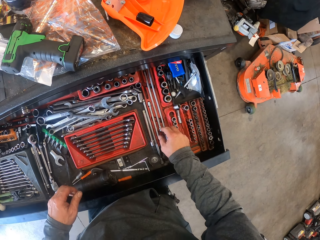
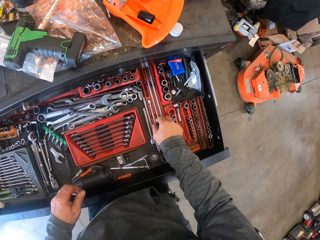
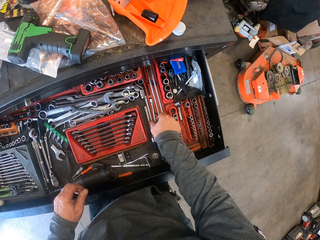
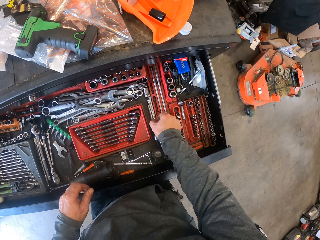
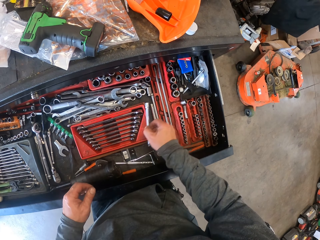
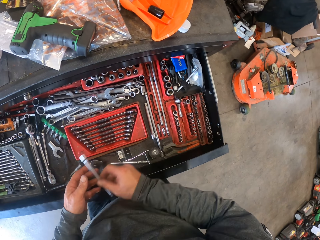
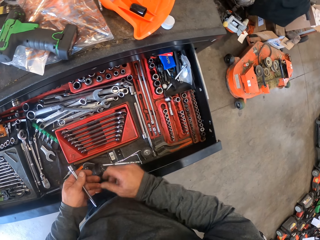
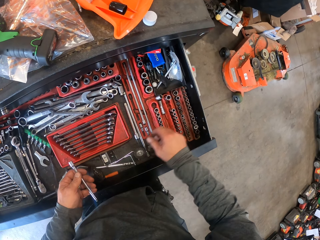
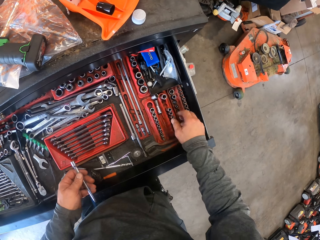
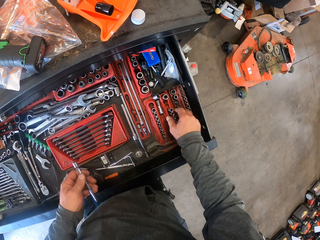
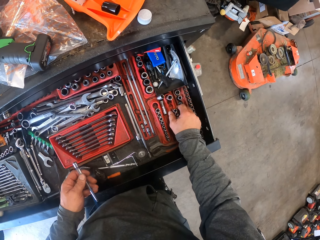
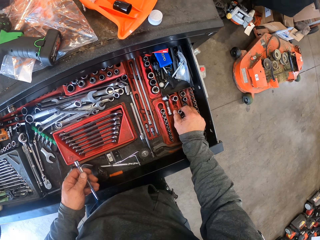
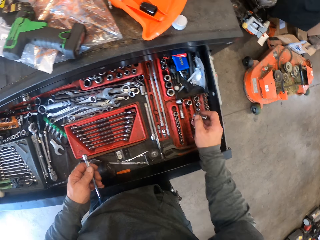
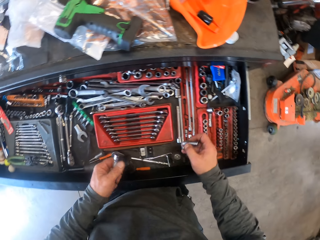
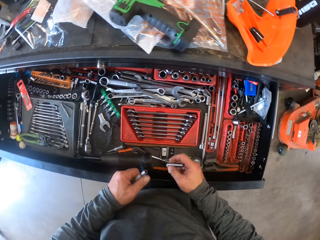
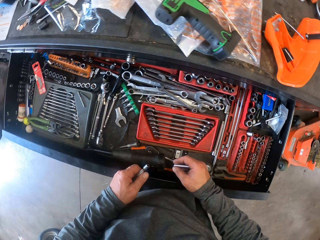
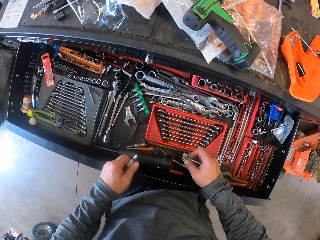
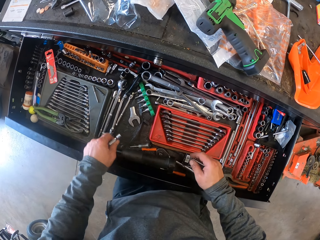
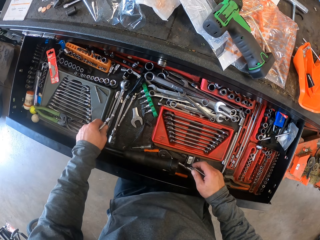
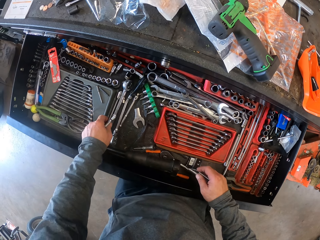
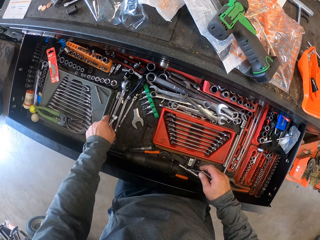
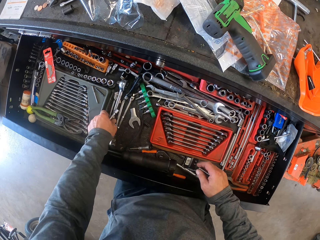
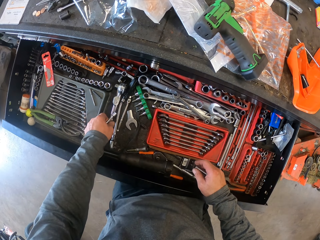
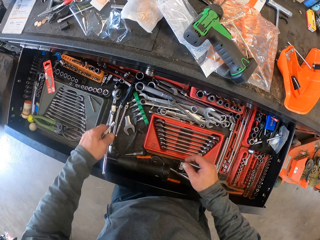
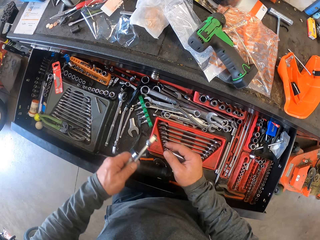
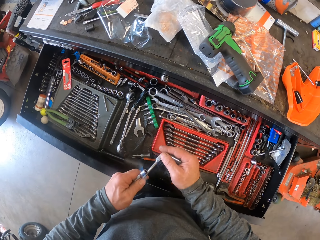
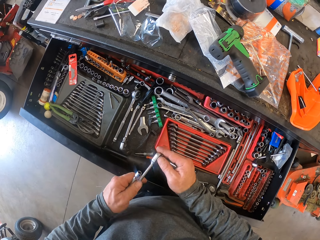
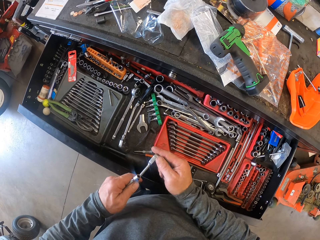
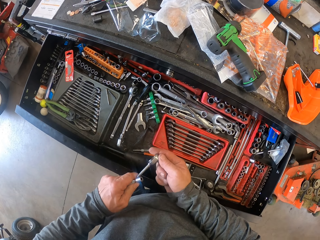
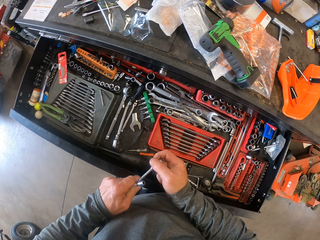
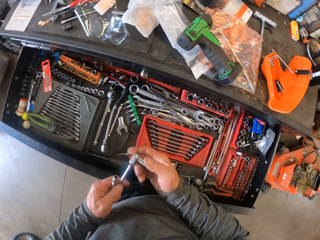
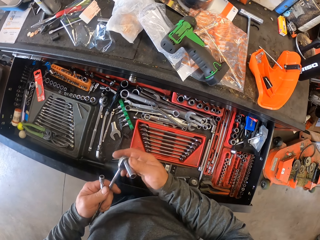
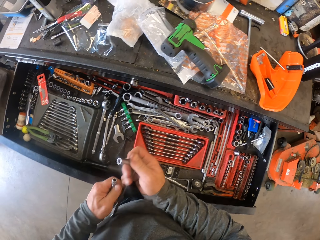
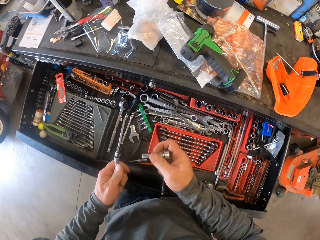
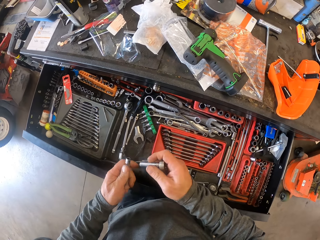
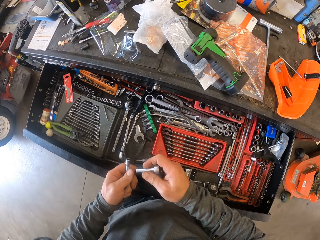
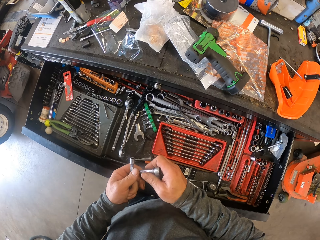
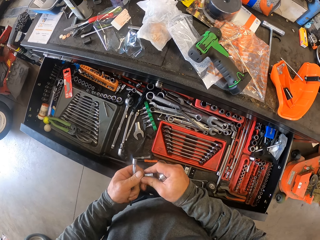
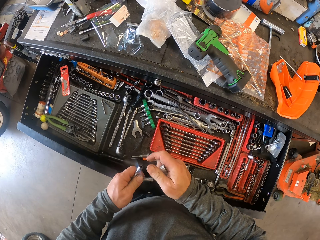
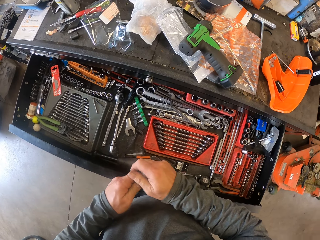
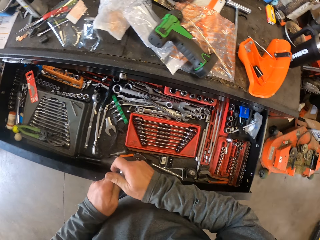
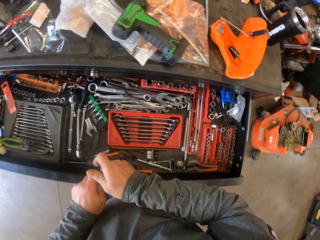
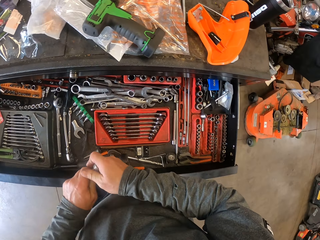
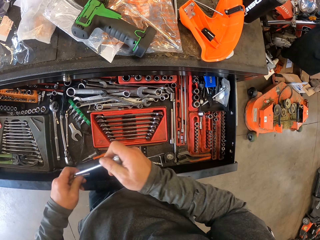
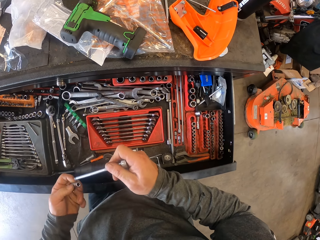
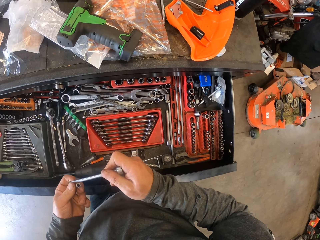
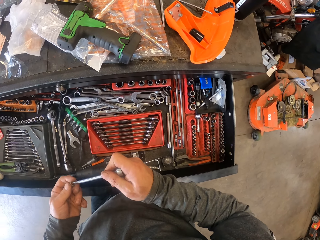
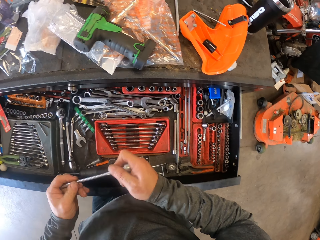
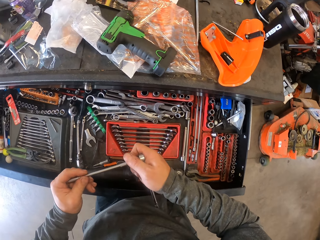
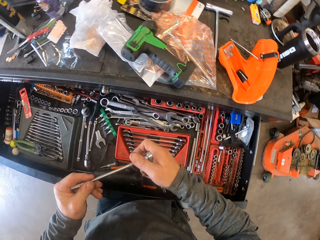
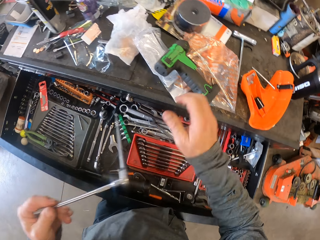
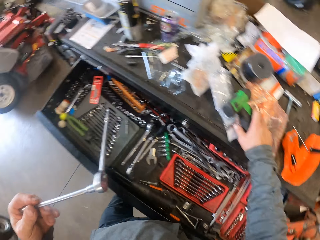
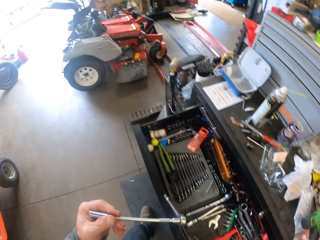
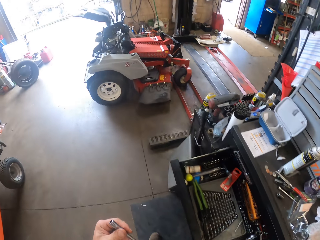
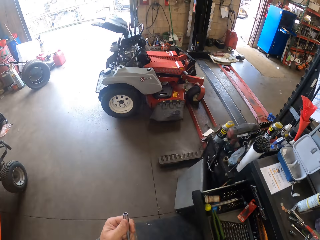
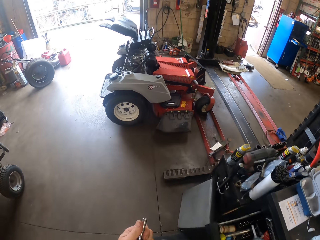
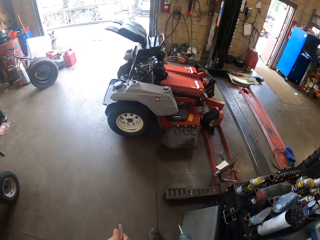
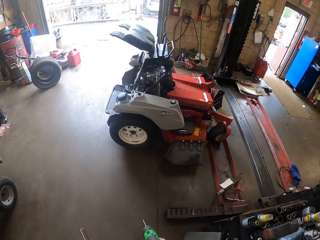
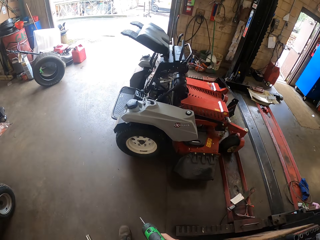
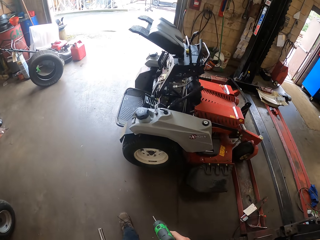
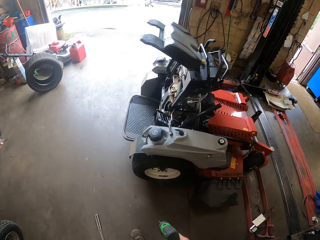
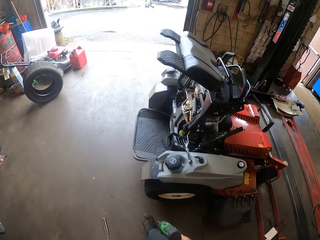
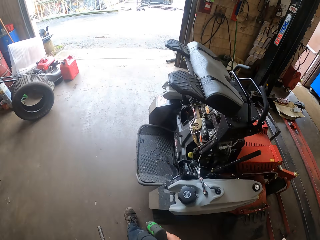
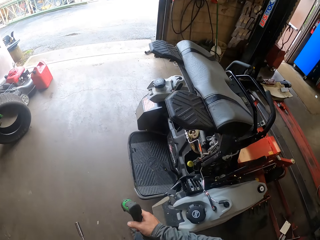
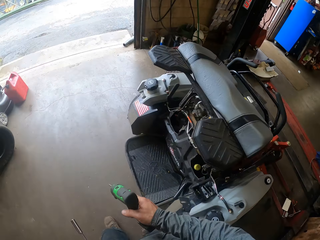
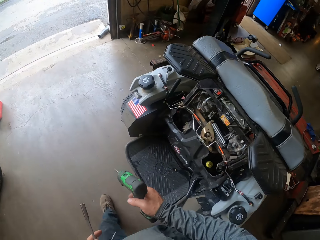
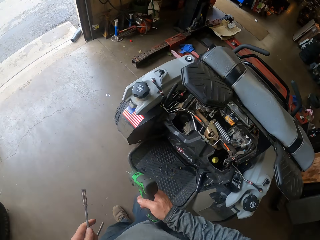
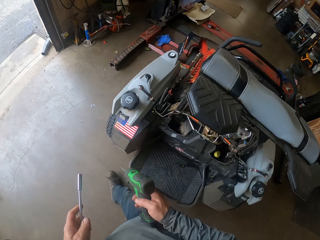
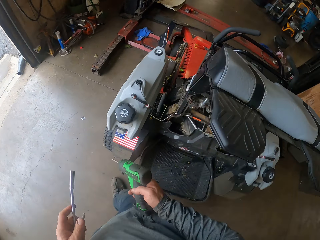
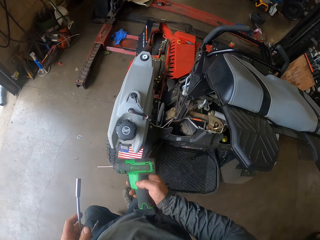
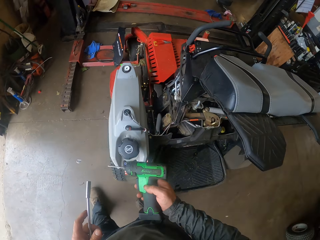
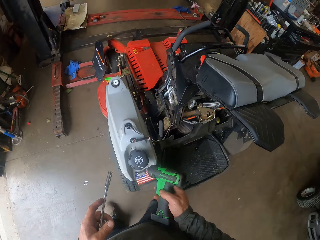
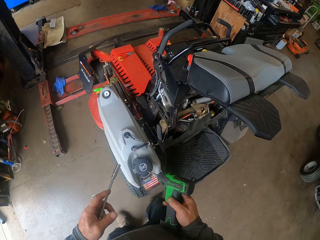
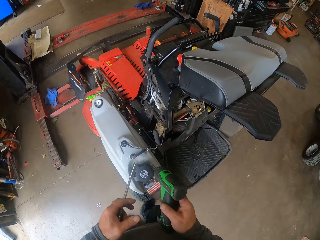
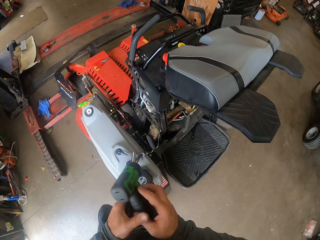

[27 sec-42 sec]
The camera wearer picks up an extension bar from a rack in the drawer. They place something on the left hand. They move the right hand on the drawer. They pick up a socket from another rack with the right hand. They move both hands on the drawer. They pick something from the drawer with the right hand. They pick up a ratchet from the drawer. They pick something with the right hand. They move the hands holding something, and attach the socket to the ratchet. They remove the socket from the ratchet. They attach the ratchet to the extension bar. They look around. They attach the extension bar to the socket. They stretch the right hand on the drill. They pick up the drill from the table. They look around. They walk to the lawn tractor.

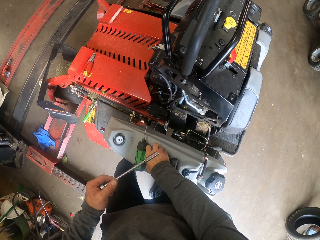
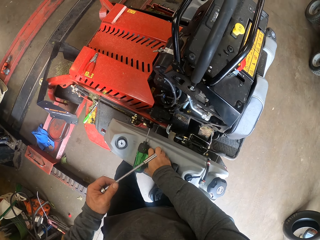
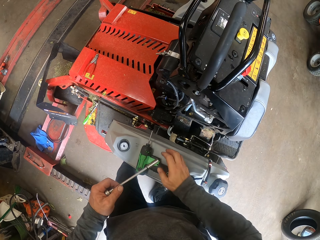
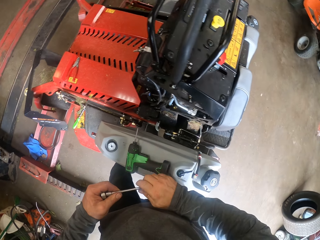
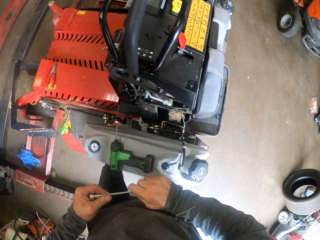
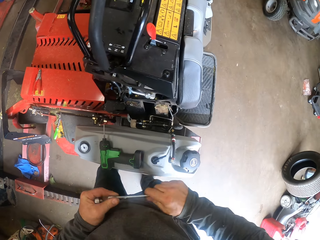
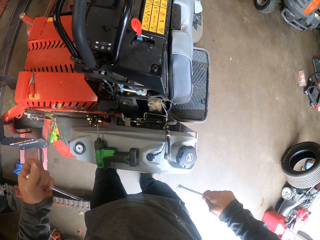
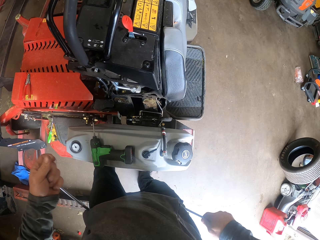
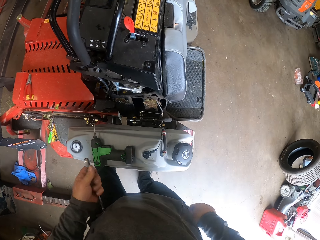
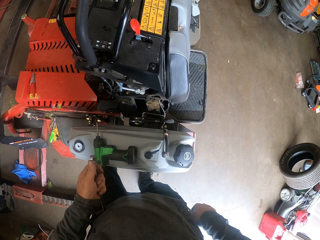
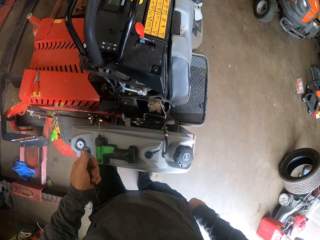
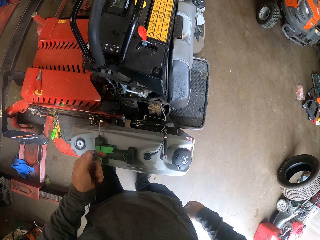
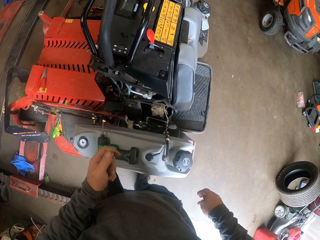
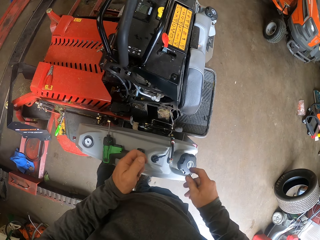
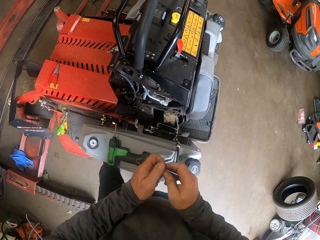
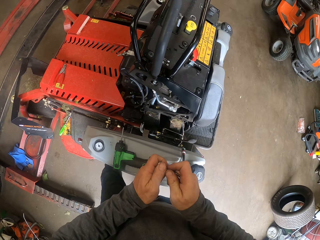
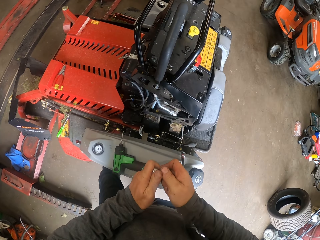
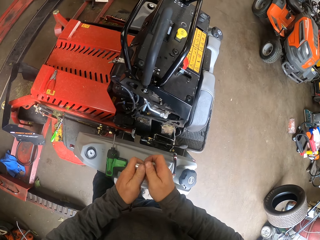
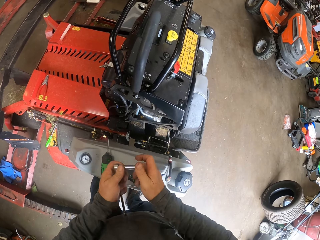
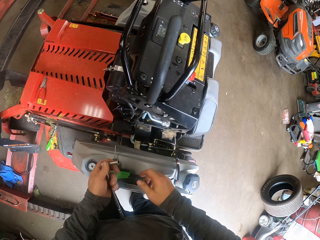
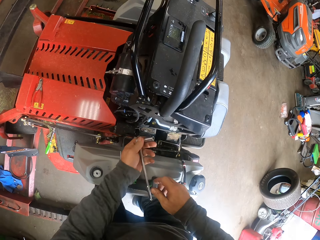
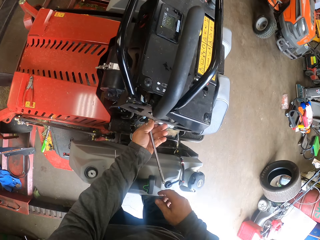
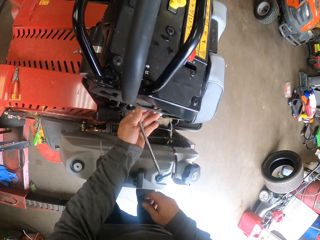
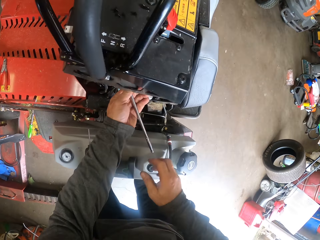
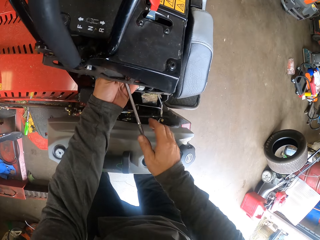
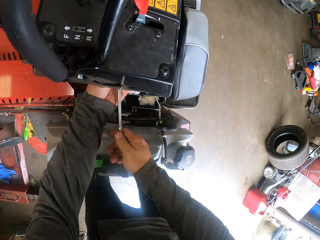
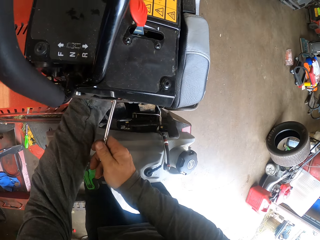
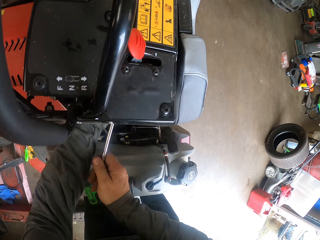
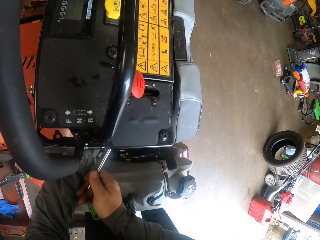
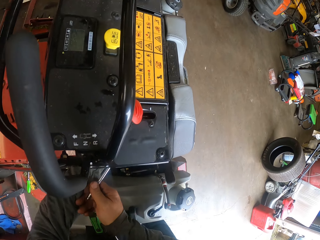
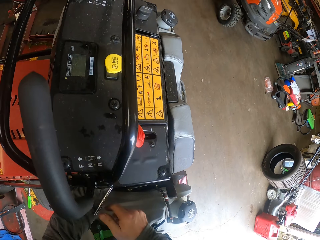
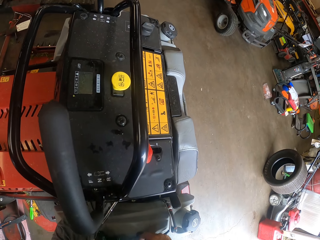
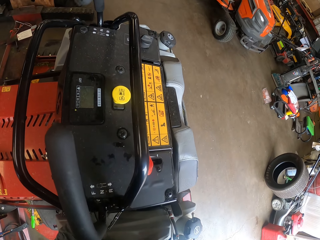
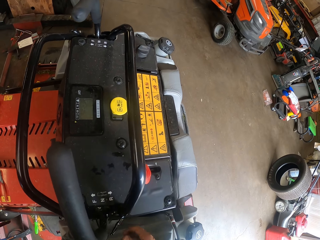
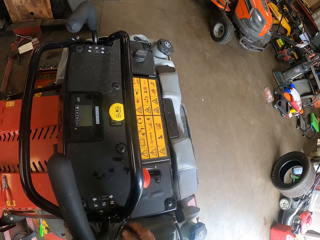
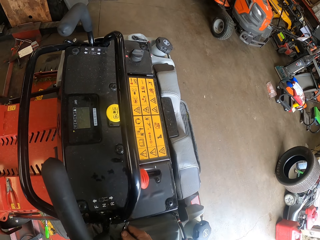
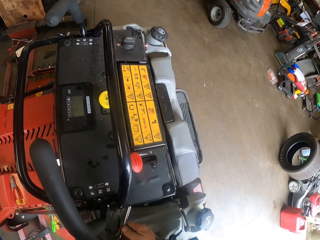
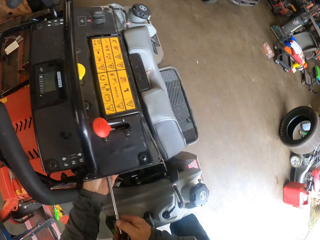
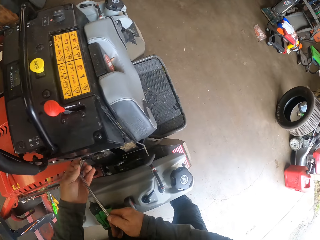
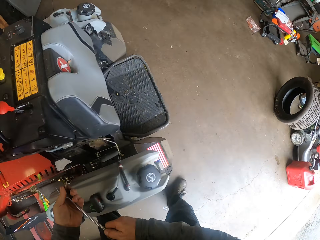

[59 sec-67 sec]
The camera wearer moves the drill on the car. He moves his hand from the drill. He holds something with both hands. He holds it again. He pulls the extension bar from the ratchet with both hands. He puts the extension bar in his pocket. He puts his right hand in the pocket. He attaches the socket to the extension bar with both hands. He rolls something on the car with his left hand. He inserts the socket wrench into the tractor. He places his right hand on something. He rolls something on the car. He looks around.
